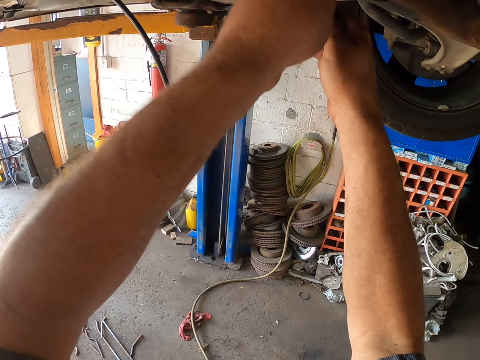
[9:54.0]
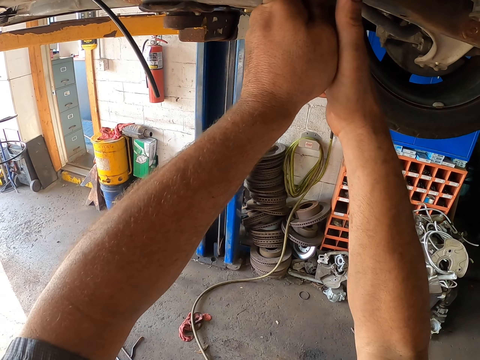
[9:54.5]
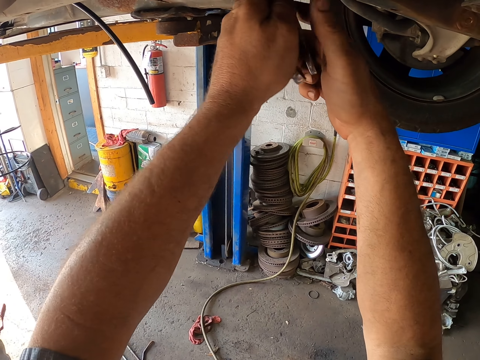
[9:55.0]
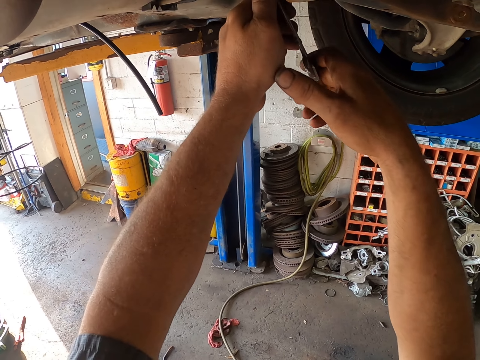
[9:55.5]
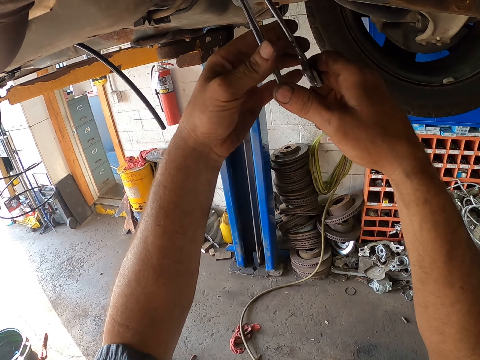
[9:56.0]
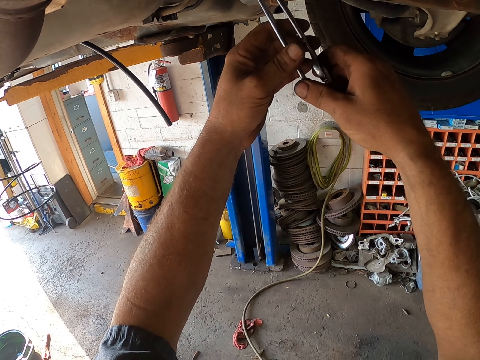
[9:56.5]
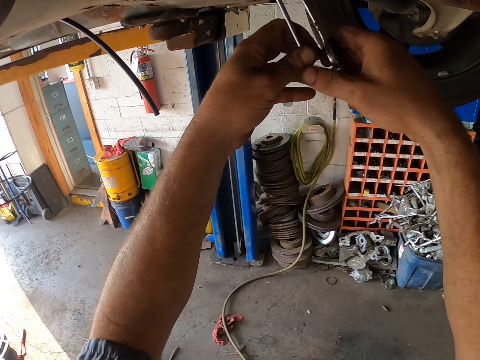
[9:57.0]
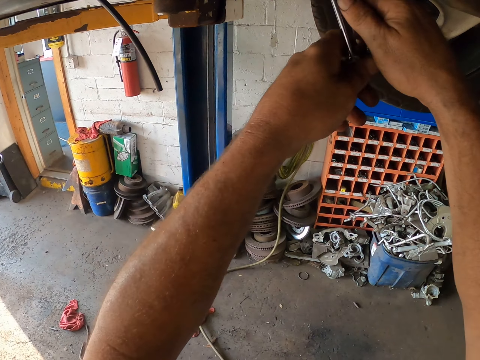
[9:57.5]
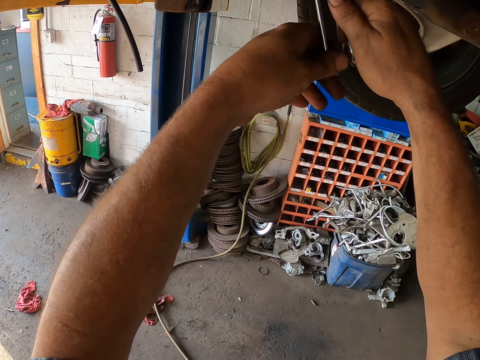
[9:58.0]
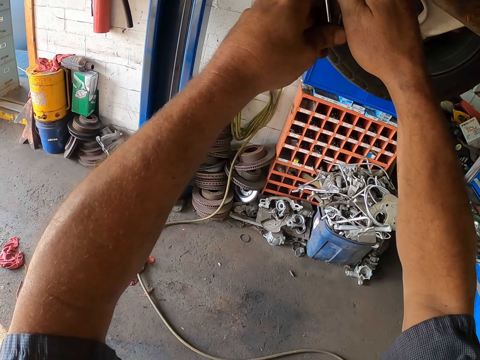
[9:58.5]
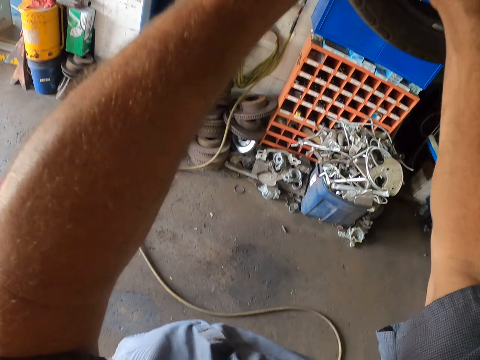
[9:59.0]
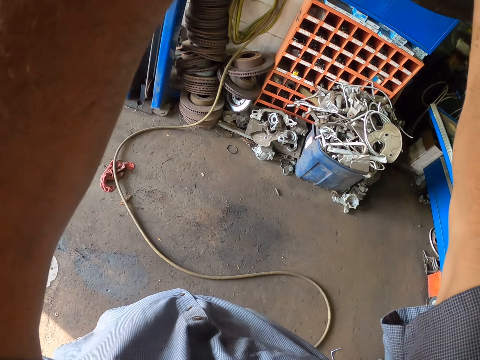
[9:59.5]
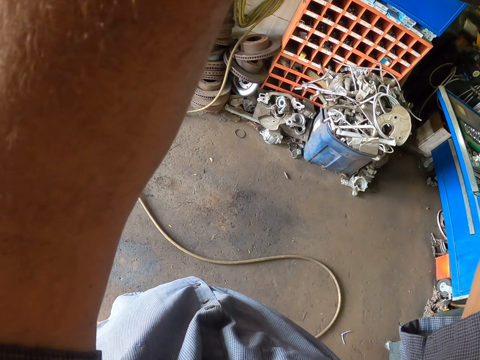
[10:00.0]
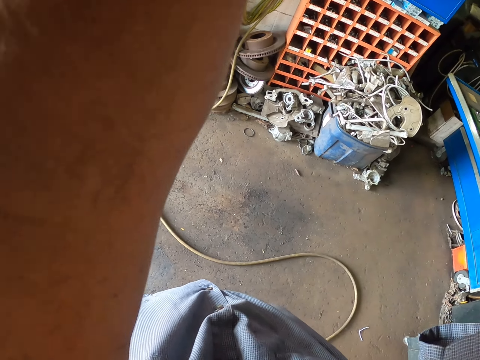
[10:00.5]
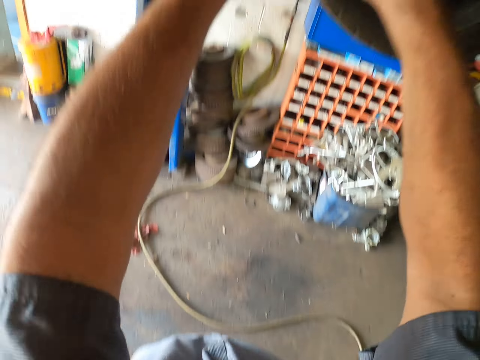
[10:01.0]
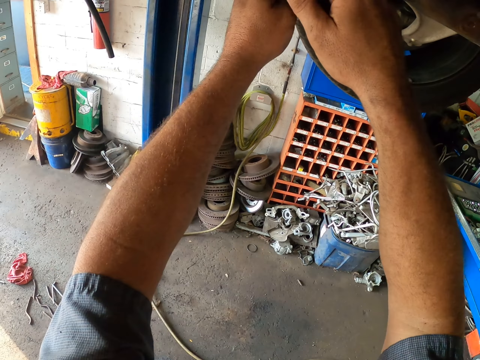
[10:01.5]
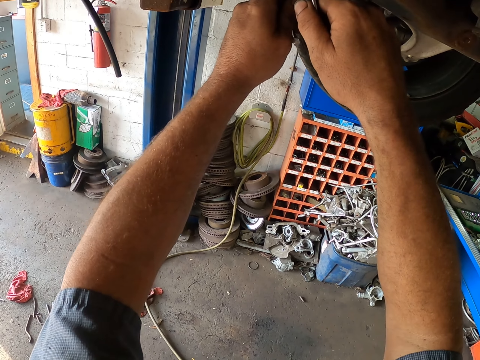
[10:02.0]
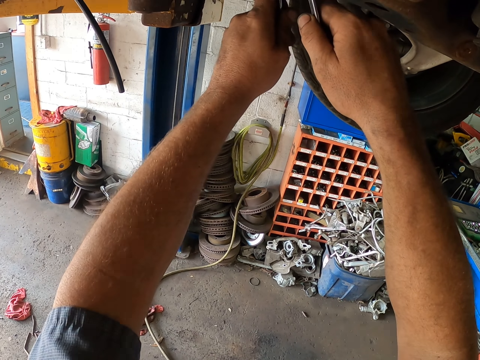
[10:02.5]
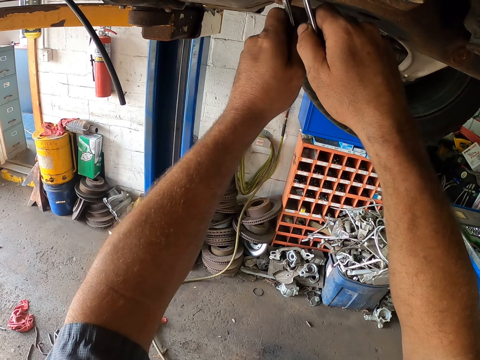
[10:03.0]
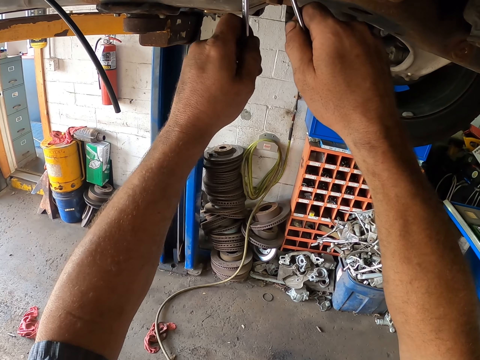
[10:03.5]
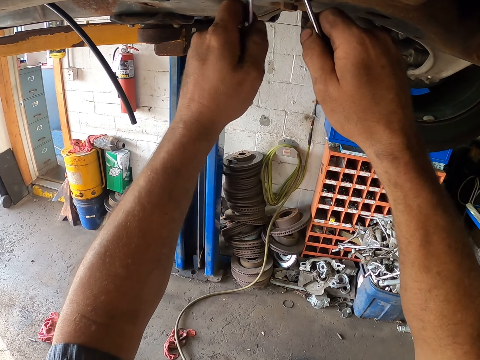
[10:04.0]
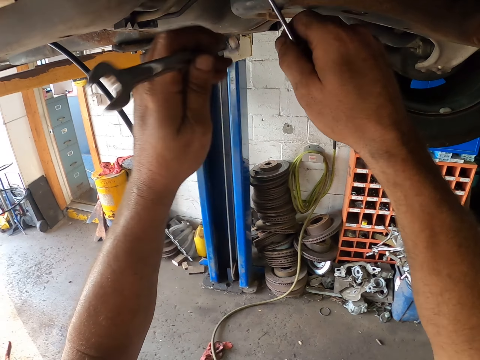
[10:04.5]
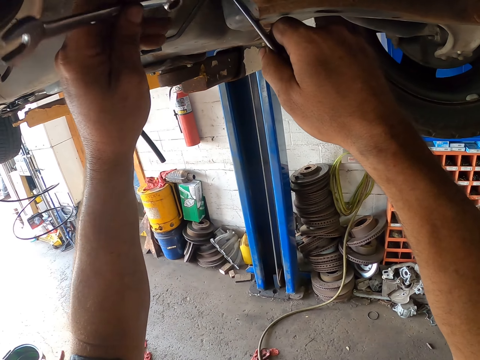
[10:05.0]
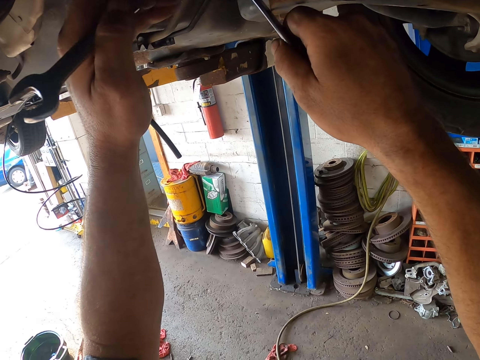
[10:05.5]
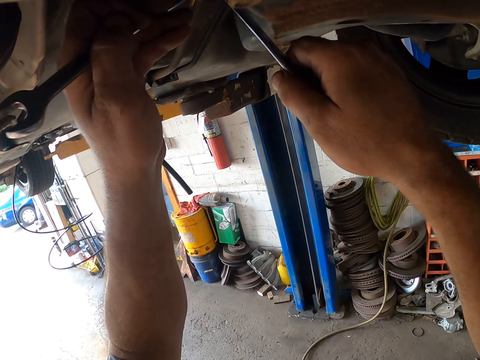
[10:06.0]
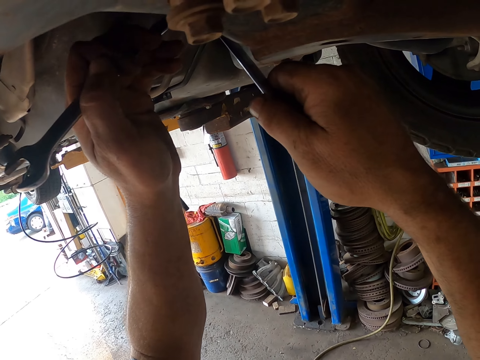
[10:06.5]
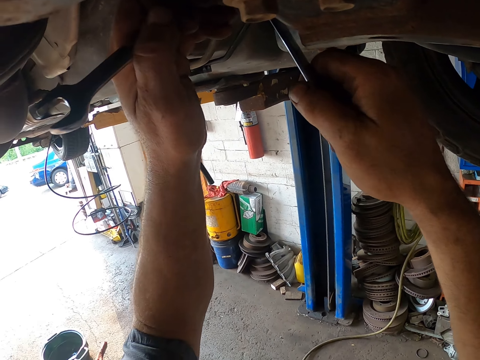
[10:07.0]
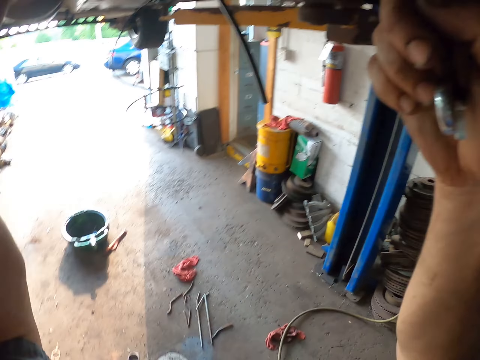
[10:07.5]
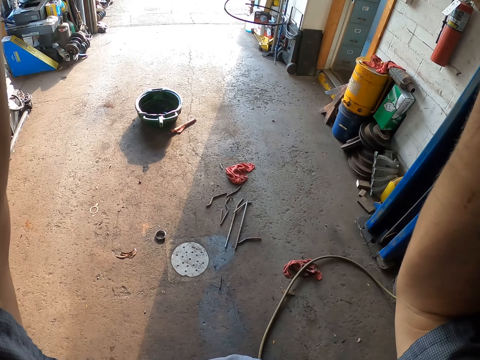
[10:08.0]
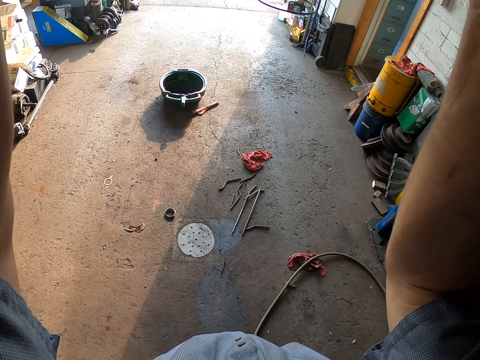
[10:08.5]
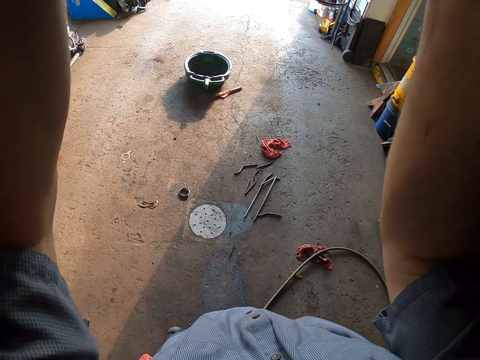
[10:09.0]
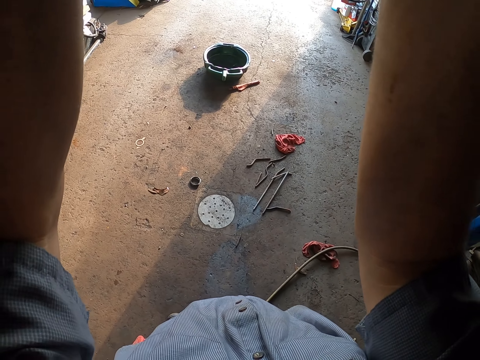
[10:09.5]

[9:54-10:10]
The camera wearer fixes the car chassis.

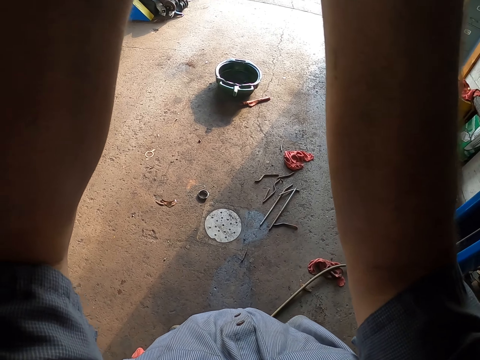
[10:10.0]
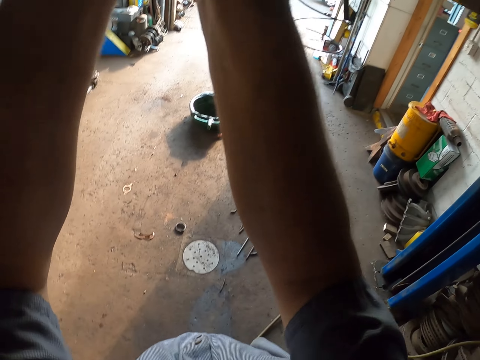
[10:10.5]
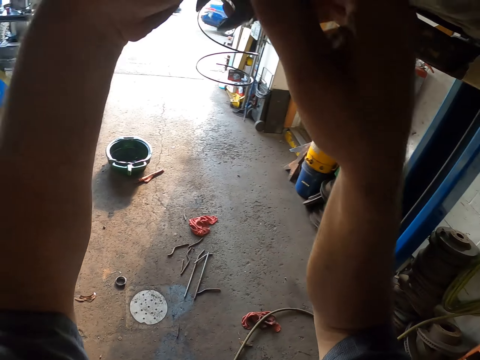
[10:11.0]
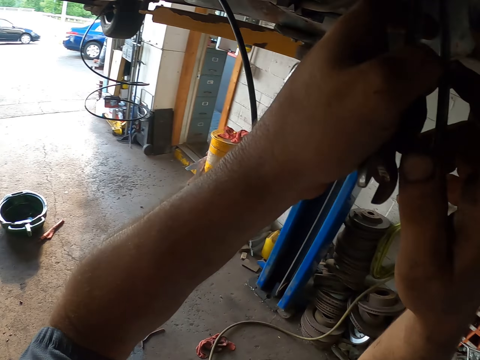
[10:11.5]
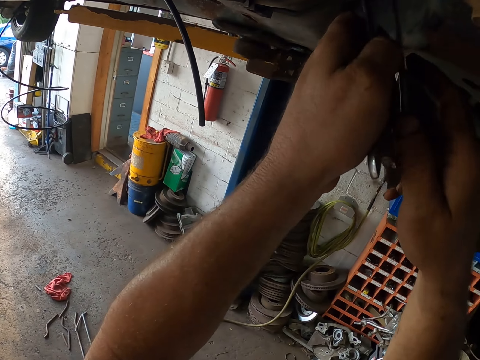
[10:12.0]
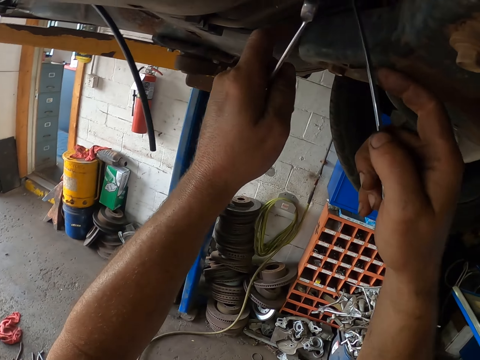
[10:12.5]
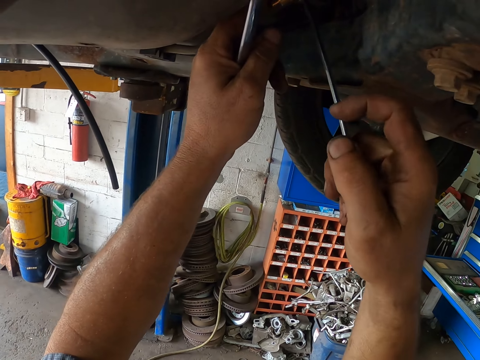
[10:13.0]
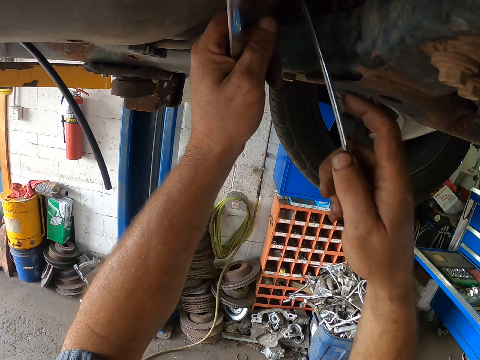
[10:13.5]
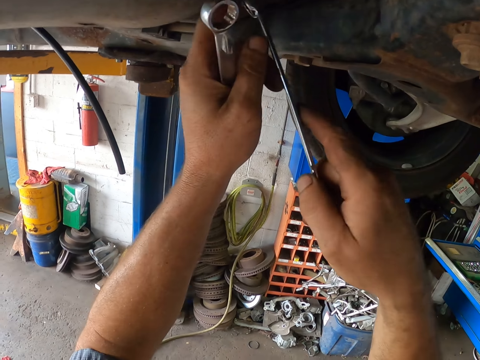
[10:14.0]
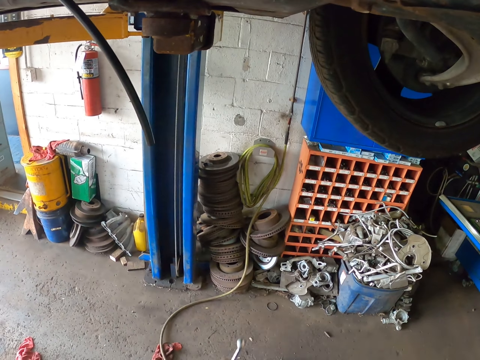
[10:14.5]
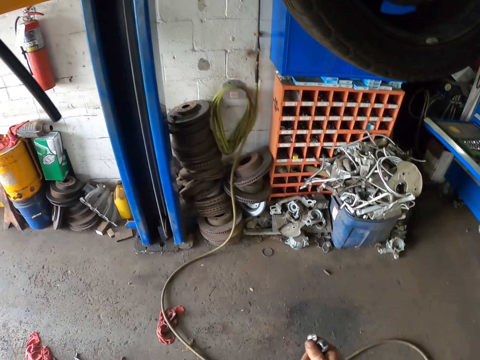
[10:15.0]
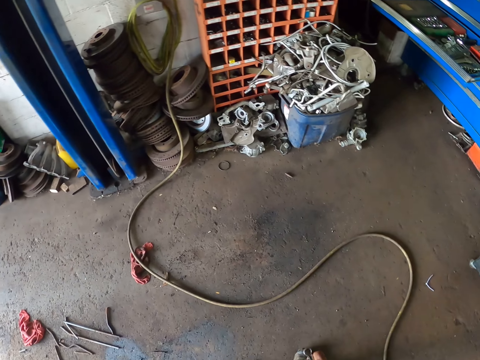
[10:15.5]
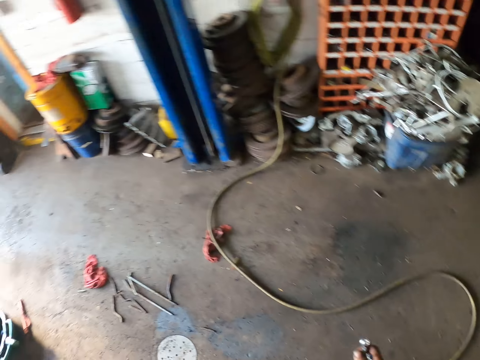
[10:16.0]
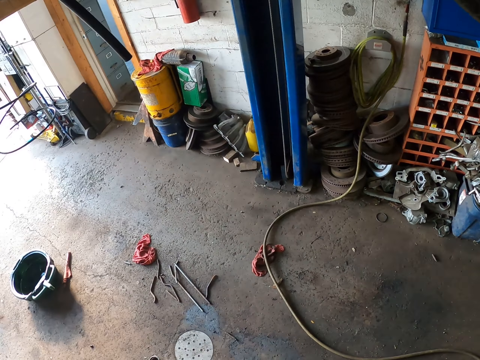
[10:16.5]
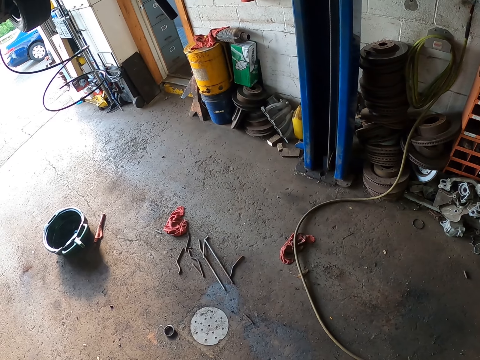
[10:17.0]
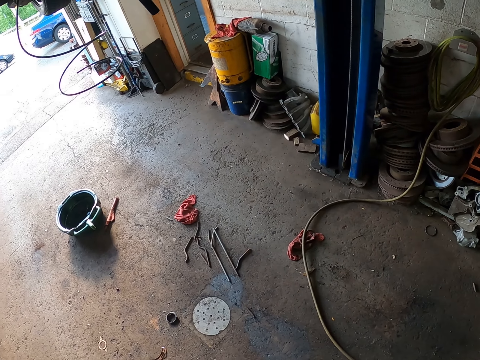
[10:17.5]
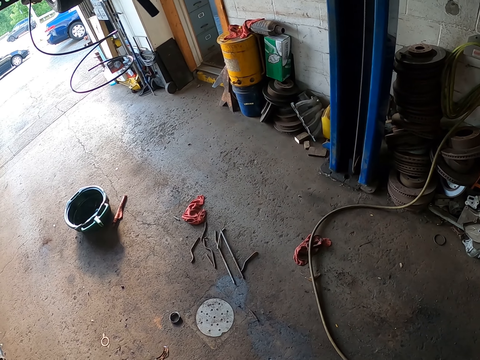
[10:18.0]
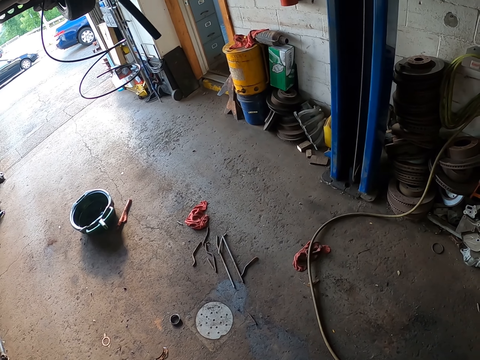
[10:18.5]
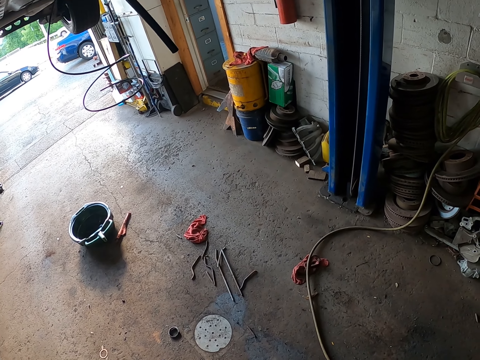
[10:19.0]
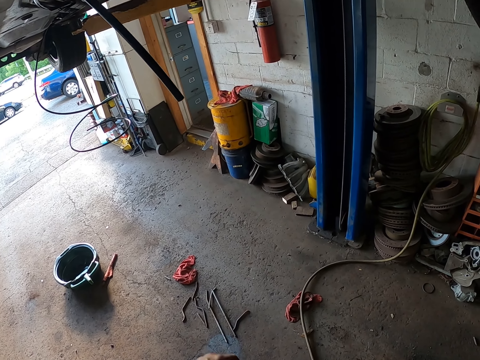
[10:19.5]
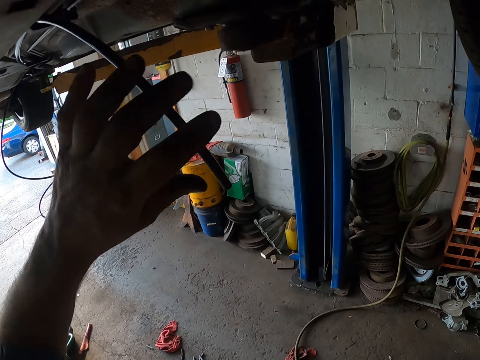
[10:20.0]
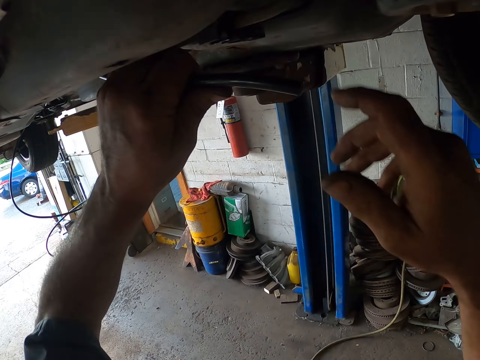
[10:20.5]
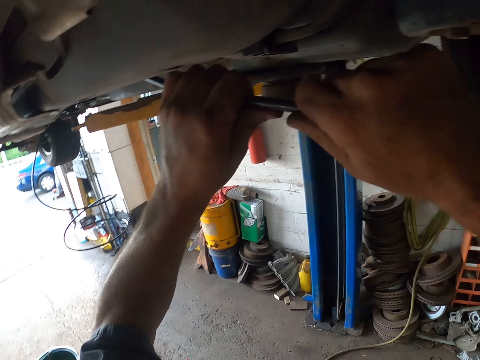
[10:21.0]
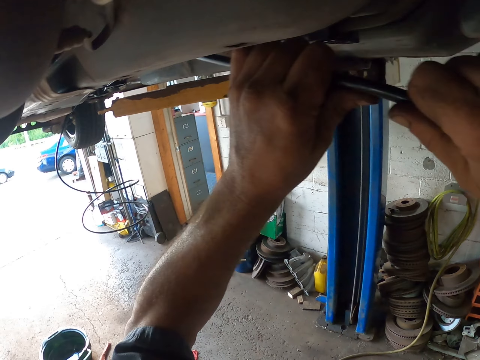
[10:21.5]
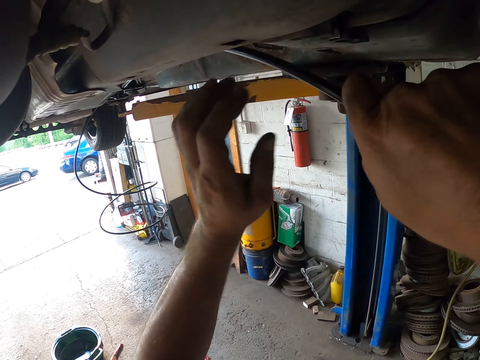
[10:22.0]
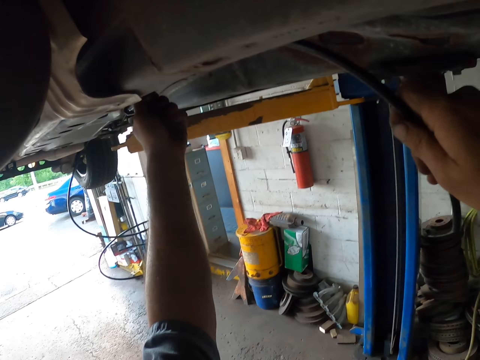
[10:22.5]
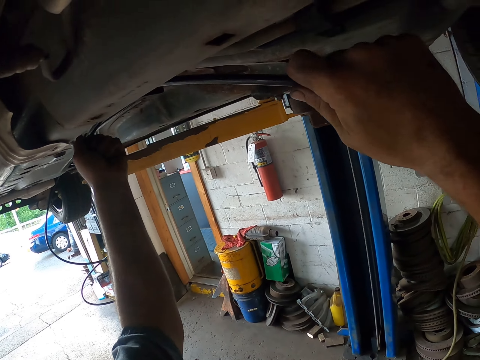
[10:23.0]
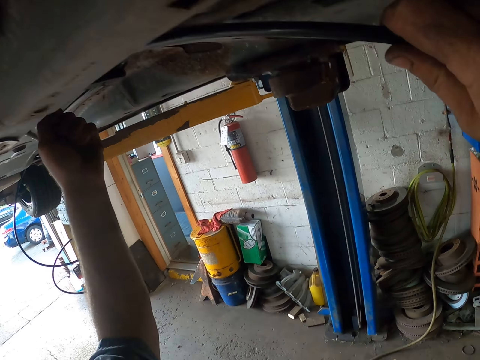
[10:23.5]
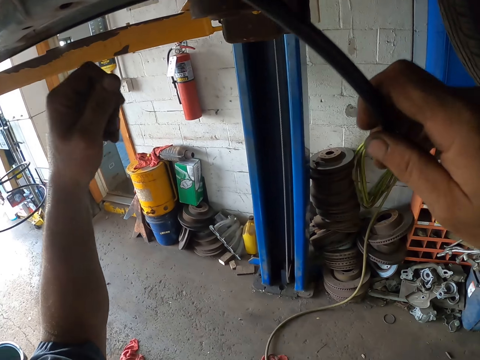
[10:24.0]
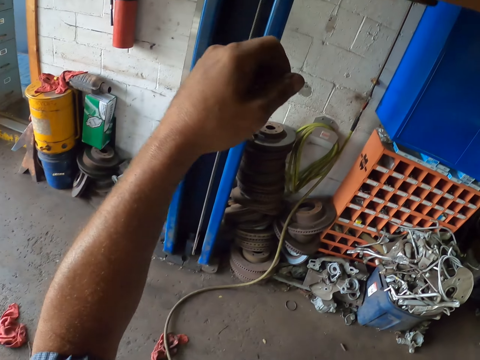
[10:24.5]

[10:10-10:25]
The camera wearer removes the spanners from the car. He stands on the floor. He holds a tube or pipe with his hands. He pulls the pipe. He pulls the pipe again.
